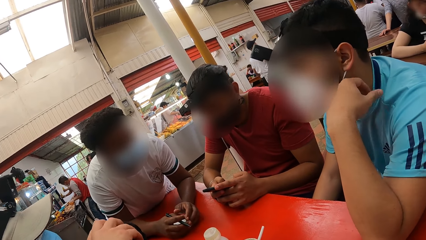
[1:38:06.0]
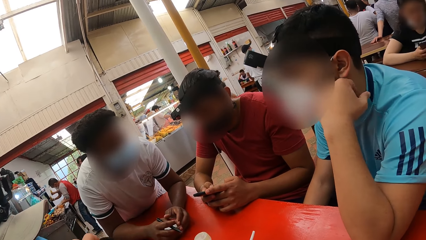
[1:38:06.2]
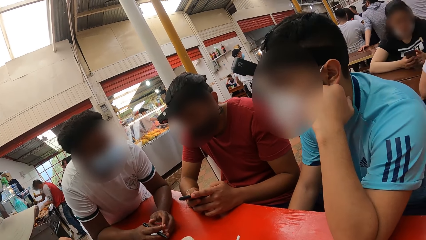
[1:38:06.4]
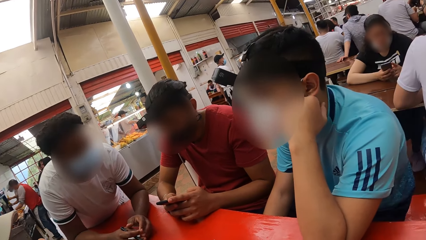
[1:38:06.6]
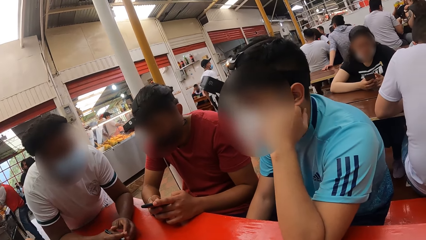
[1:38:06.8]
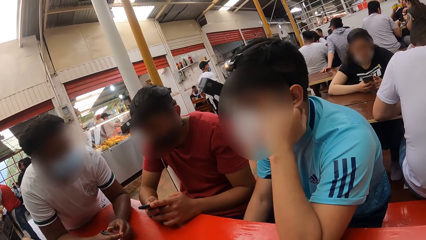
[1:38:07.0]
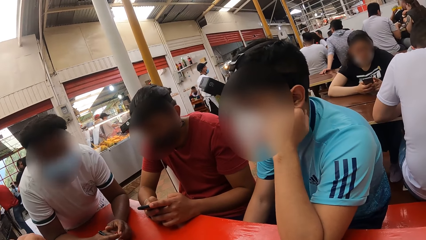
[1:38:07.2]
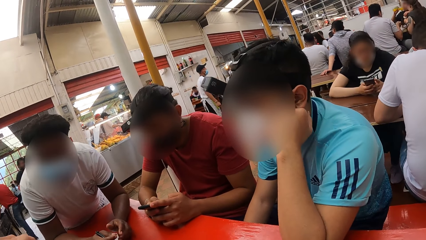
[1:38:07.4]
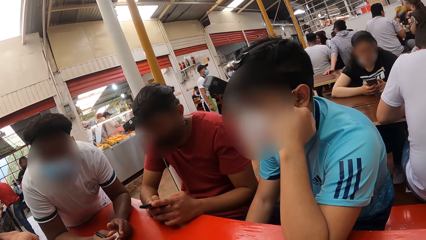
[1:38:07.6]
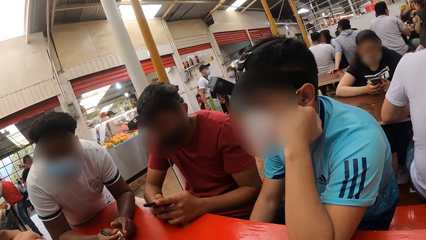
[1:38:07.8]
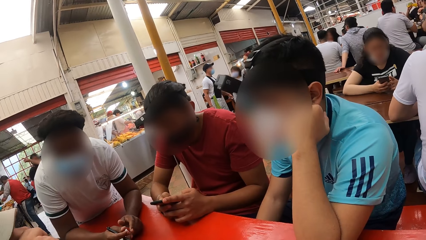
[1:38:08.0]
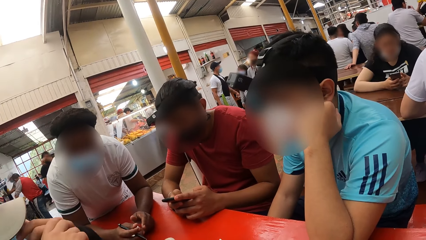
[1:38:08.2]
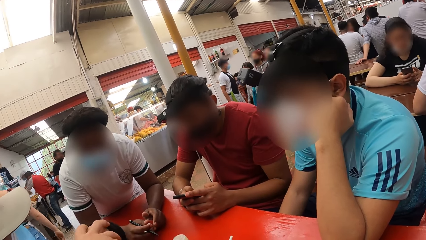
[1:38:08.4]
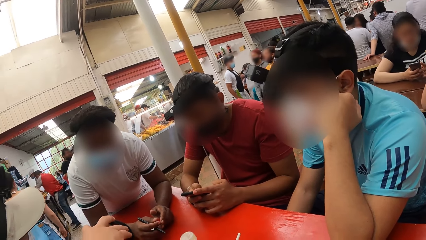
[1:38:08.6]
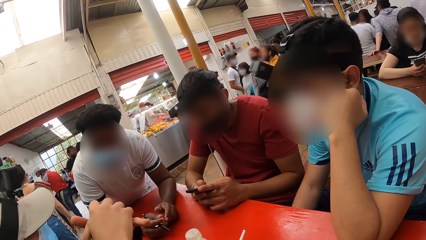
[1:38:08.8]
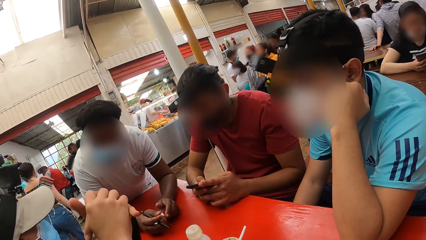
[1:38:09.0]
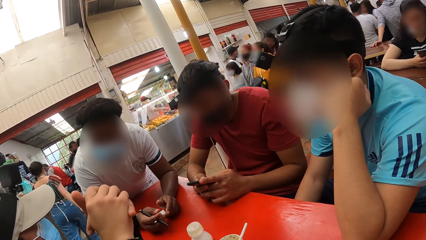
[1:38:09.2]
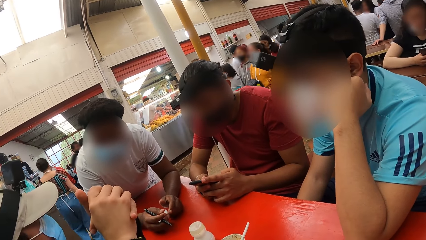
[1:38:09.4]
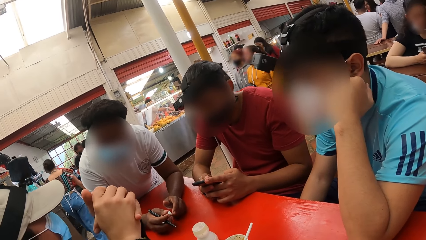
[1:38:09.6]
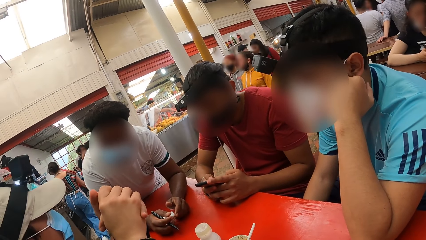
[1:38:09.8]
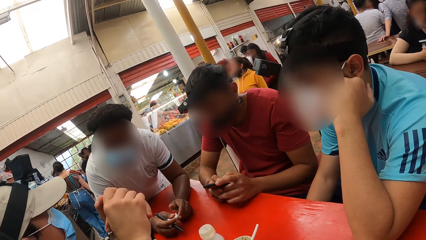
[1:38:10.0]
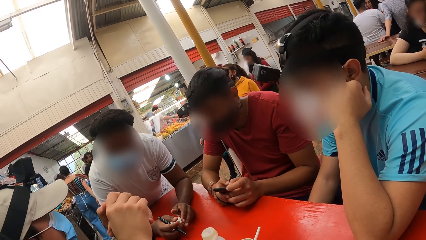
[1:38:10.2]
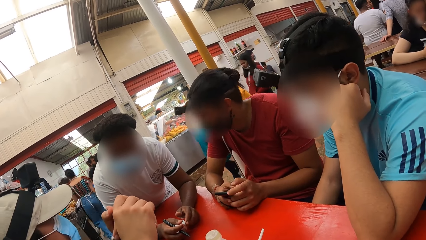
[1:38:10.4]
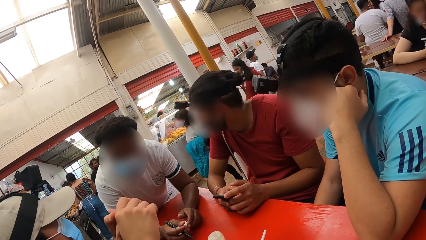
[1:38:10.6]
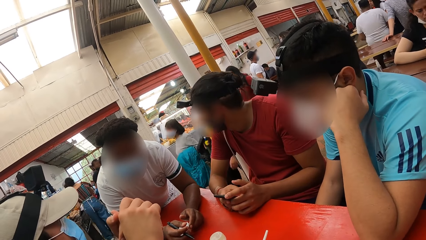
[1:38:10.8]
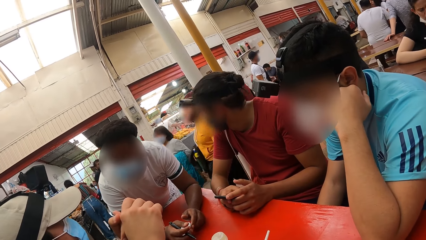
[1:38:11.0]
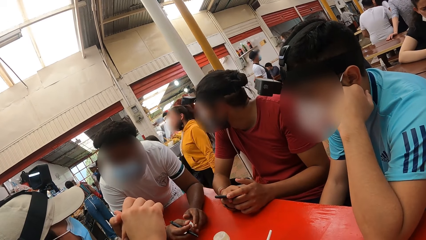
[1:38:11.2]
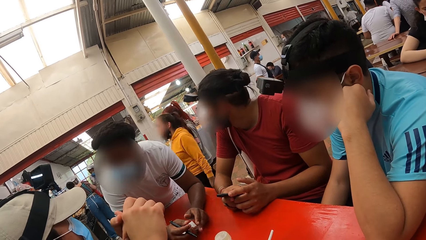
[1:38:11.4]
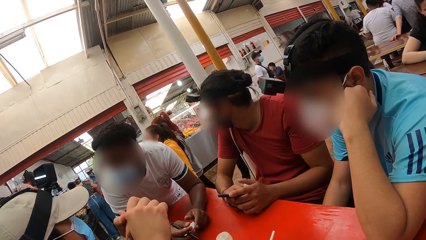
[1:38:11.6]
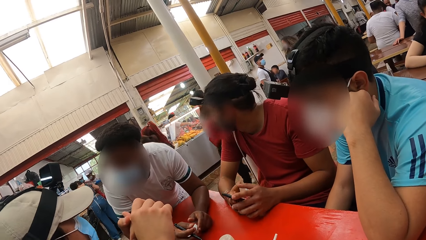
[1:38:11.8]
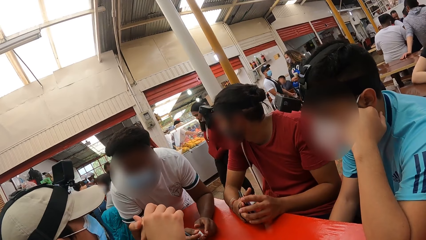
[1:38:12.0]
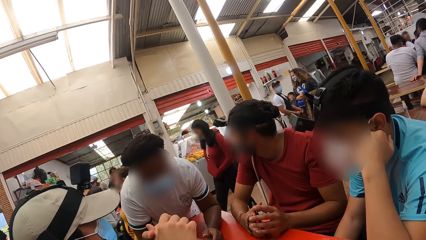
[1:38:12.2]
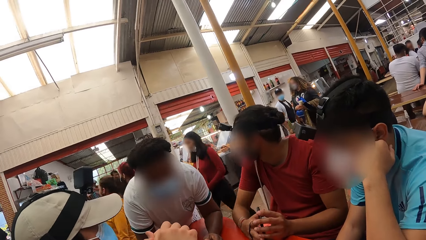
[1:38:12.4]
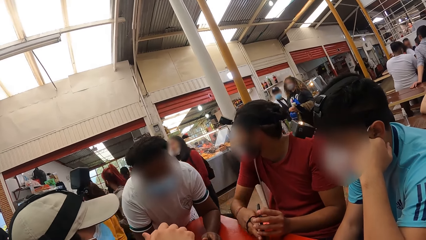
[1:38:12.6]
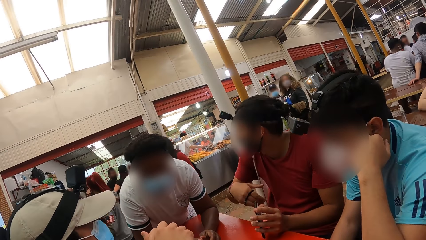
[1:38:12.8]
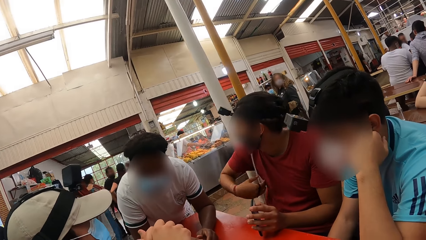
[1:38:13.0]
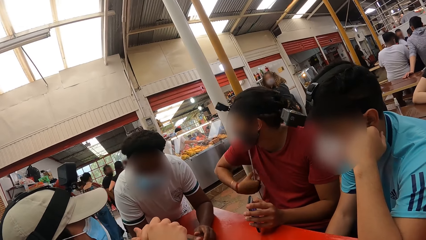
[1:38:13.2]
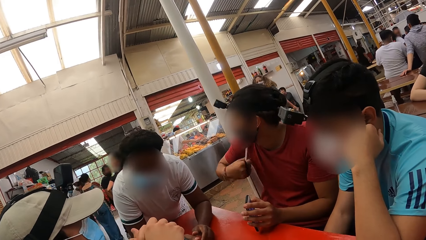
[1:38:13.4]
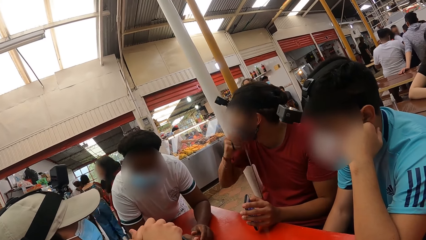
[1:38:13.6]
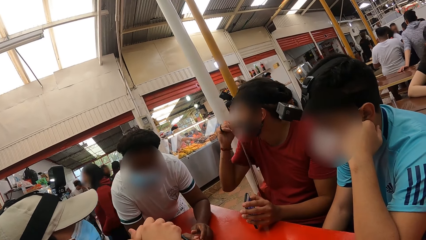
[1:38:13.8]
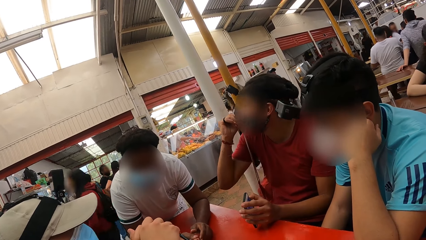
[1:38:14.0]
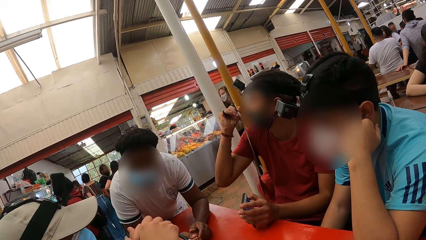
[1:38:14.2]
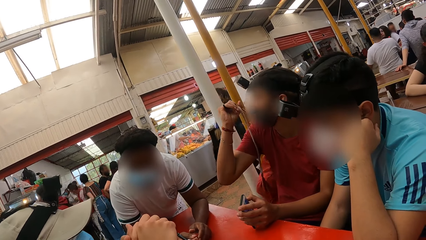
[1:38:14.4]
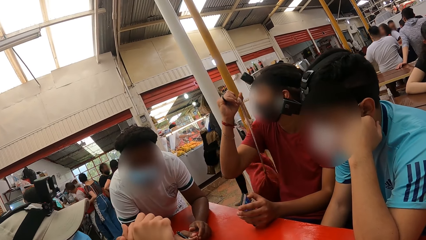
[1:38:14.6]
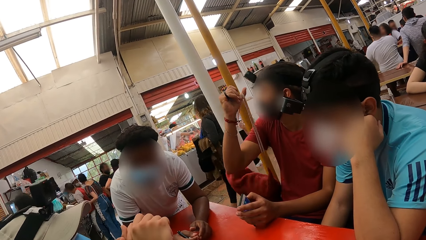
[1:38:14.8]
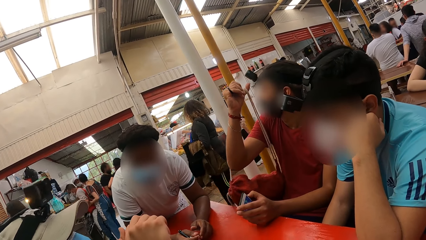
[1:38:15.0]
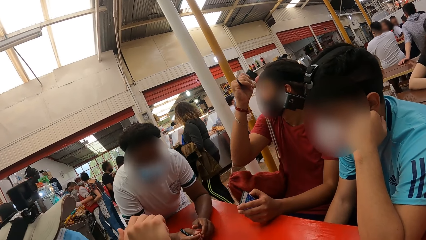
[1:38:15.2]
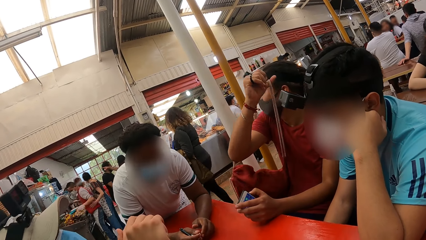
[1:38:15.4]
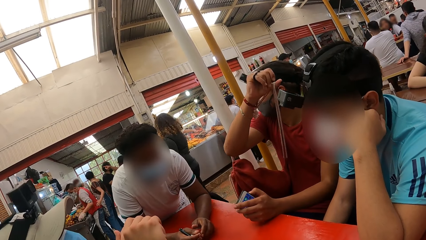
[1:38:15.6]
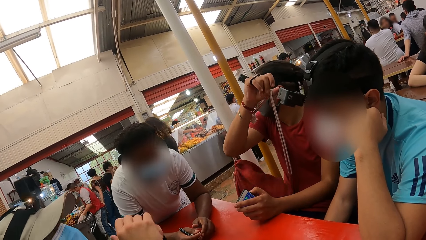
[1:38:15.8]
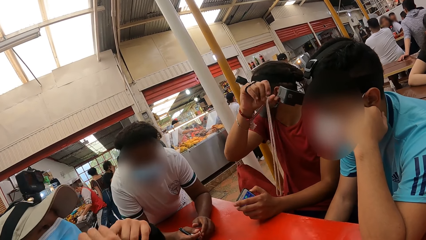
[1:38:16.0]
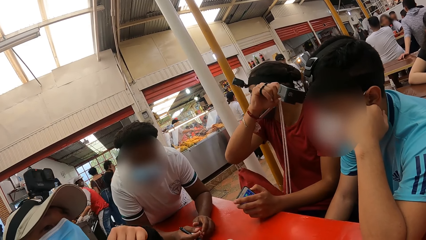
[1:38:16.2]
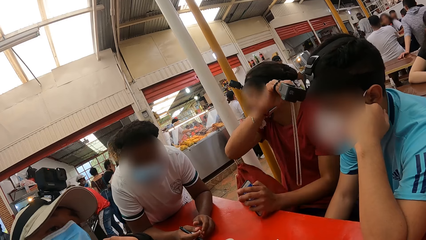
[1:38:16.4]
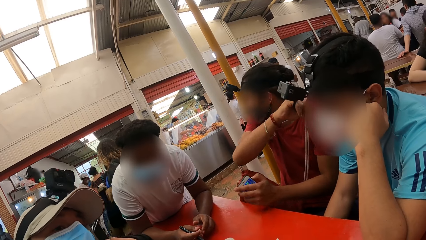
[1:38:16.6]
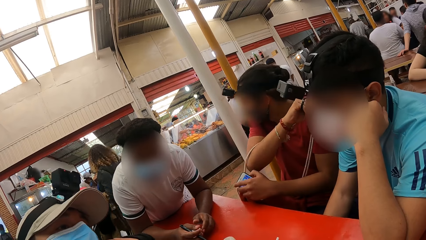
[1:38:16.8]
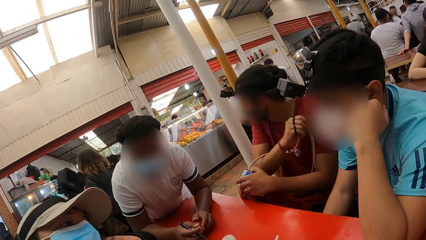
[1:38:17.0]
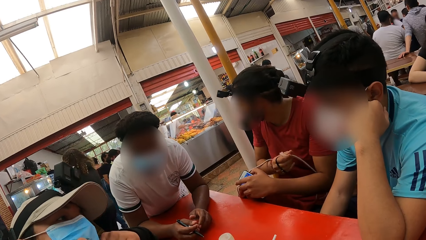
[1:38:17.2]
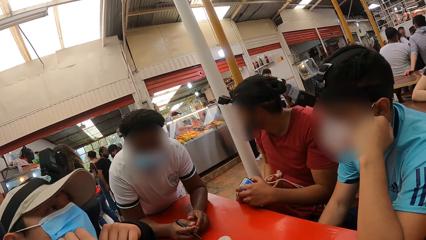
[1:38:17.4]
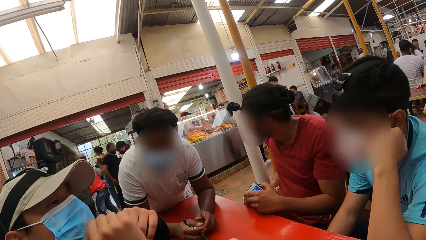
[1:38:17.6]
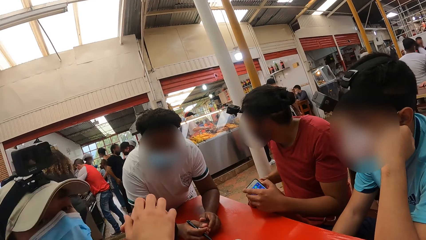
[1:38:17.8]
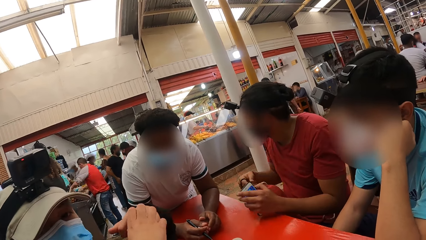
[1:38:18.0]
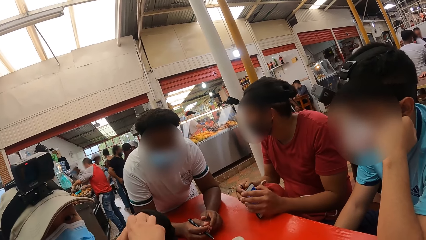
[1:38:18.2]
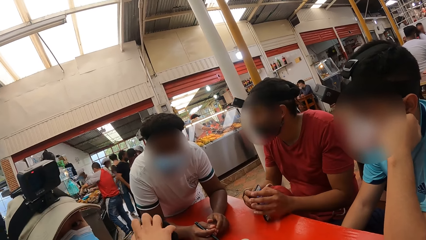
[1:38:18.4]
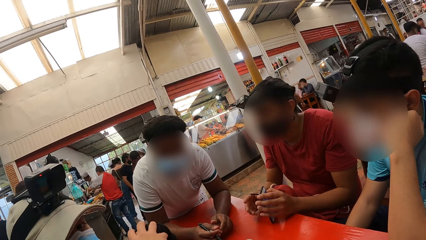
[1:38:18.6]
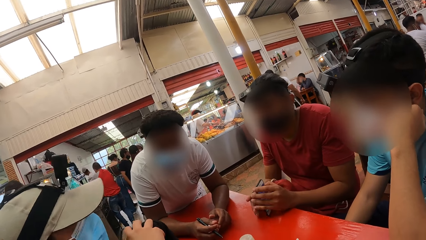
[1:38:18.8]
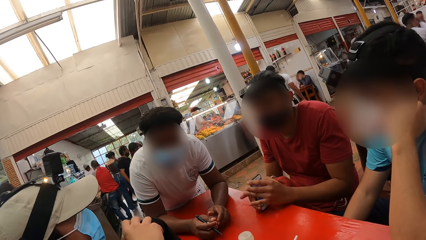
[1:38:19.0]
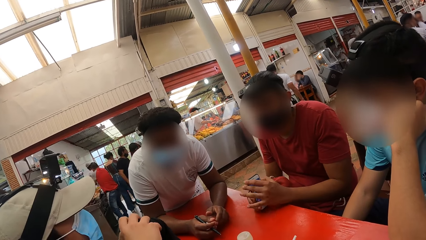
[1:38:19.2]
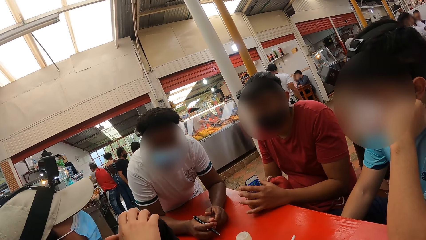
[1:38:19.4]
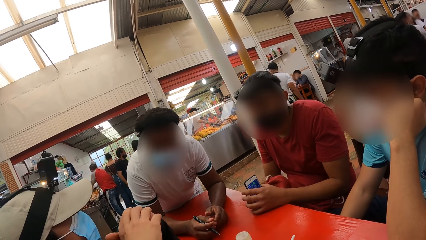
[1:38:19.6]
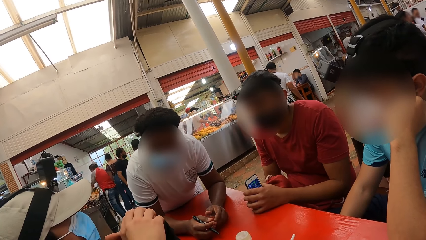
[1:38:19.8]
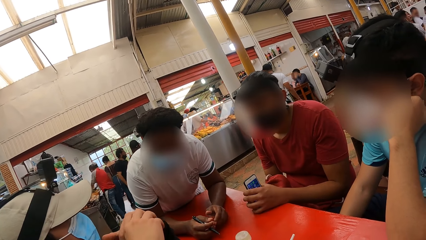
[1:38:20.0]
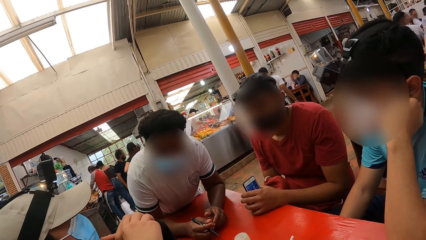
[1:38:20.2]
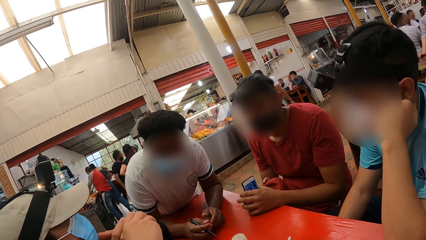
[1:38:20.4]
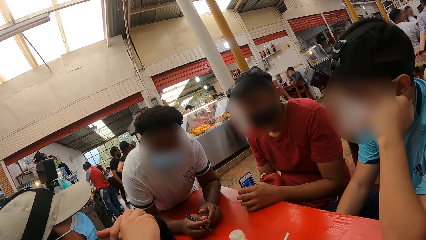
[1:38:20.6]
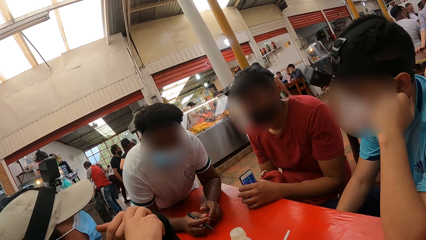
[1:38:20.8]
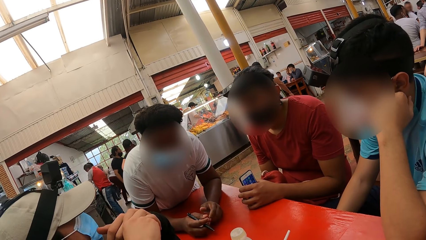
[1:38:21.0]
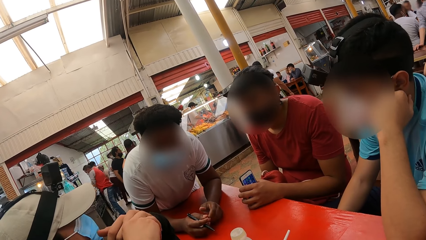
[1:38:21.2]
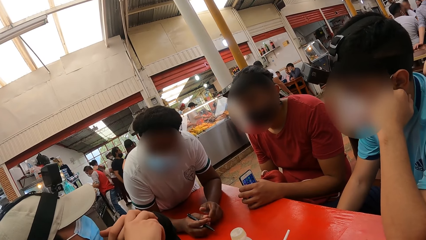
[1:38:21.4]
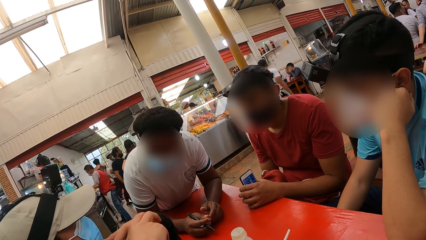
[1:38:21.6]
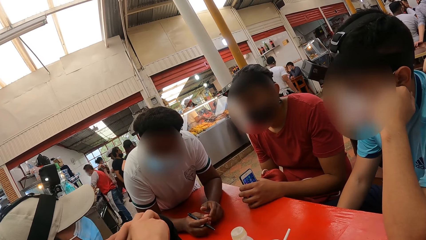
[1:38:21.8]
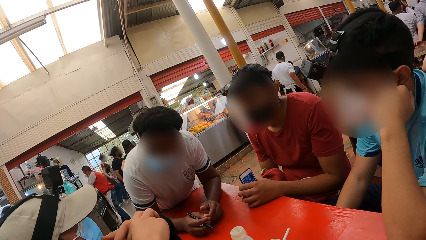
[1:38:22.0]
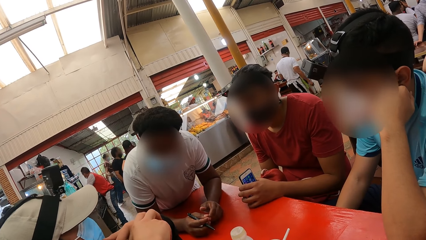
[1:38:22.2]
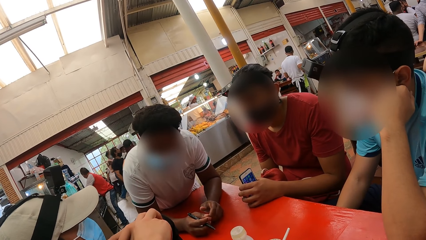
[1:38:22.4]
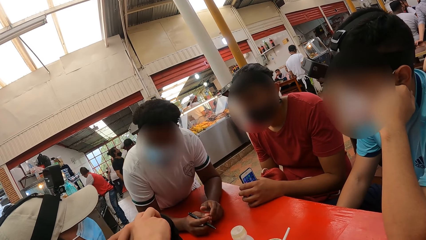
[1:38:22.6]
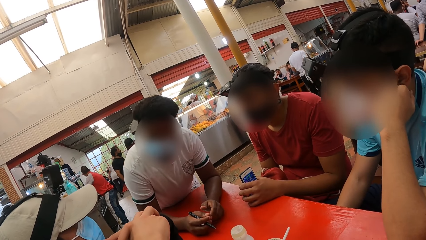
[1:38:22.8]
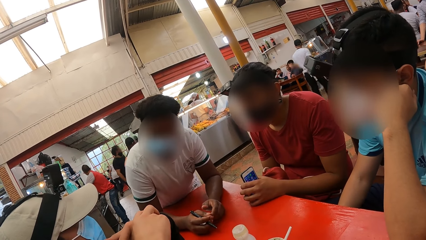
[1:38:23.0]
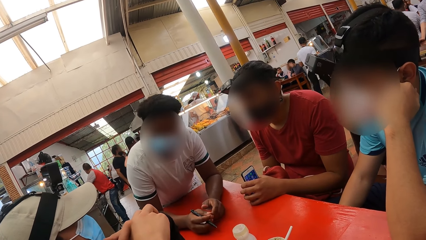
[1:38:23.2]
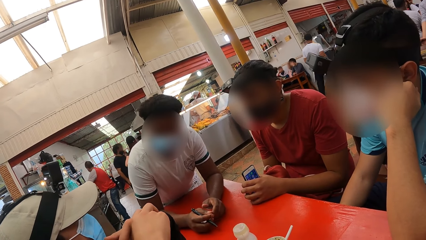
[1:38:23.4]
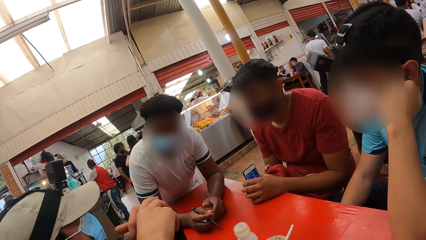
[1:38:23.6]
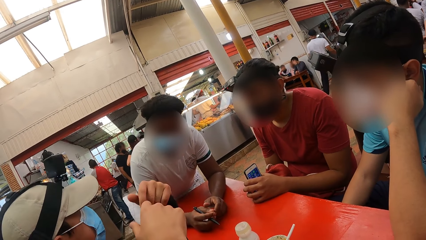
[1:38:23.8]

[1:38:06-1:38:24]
A person moves hands. A man holds the phone, adjusts a bag on the shoulder. The man removes his bag with his right hand. The person moves hands on the table. The person nods the head.
